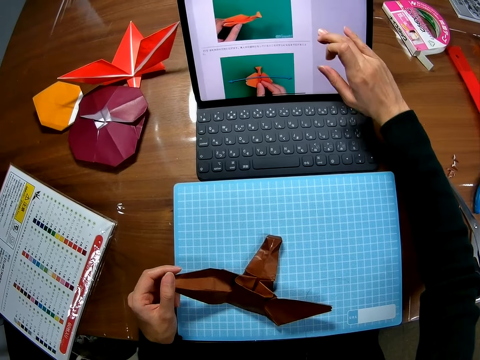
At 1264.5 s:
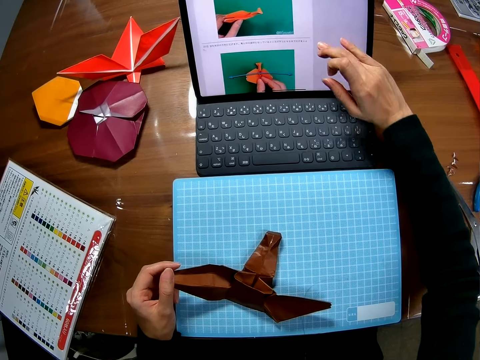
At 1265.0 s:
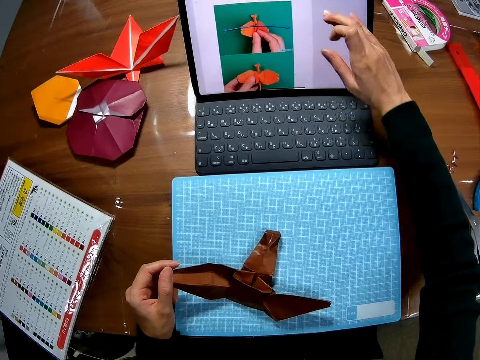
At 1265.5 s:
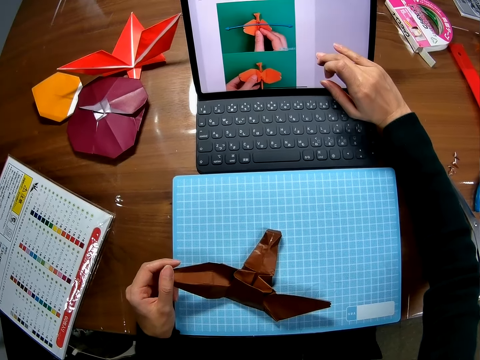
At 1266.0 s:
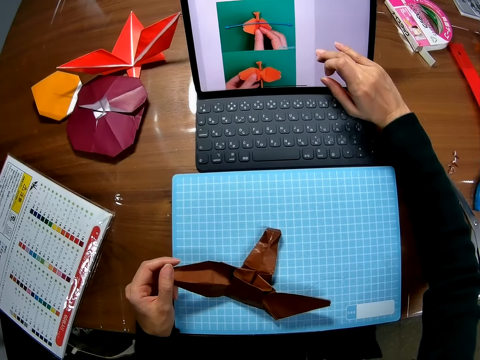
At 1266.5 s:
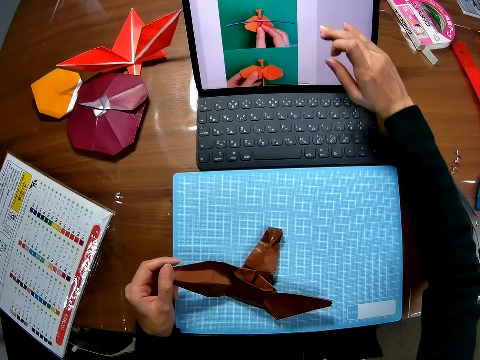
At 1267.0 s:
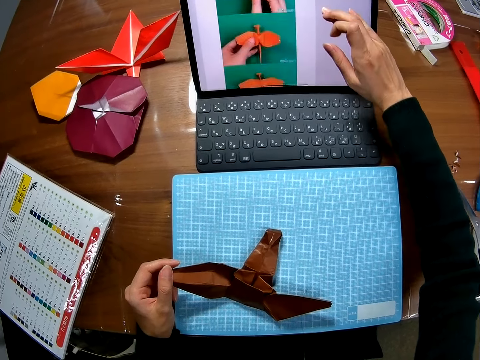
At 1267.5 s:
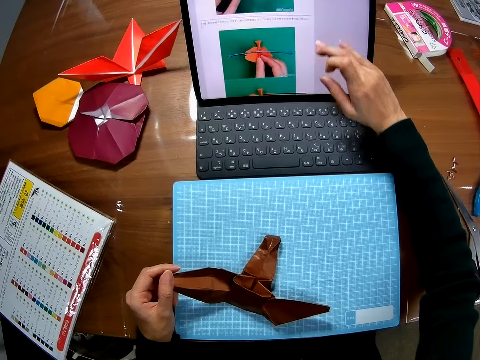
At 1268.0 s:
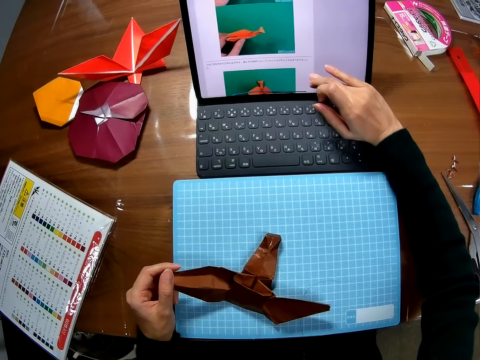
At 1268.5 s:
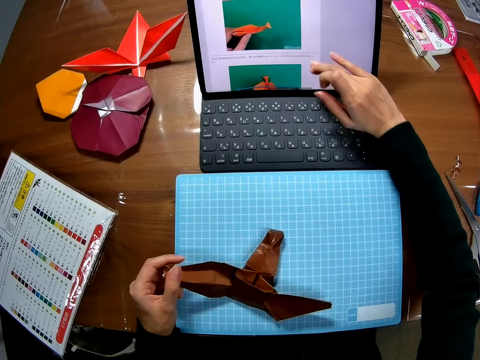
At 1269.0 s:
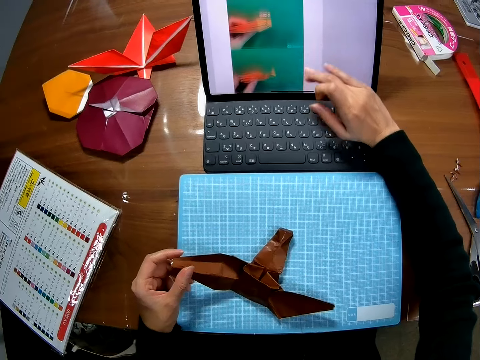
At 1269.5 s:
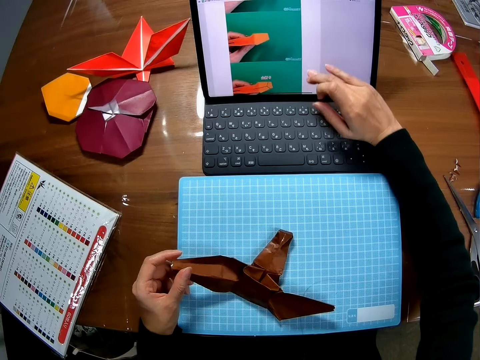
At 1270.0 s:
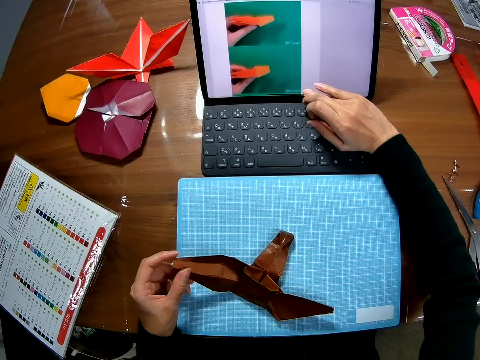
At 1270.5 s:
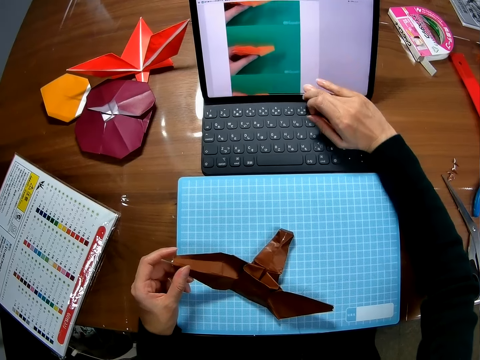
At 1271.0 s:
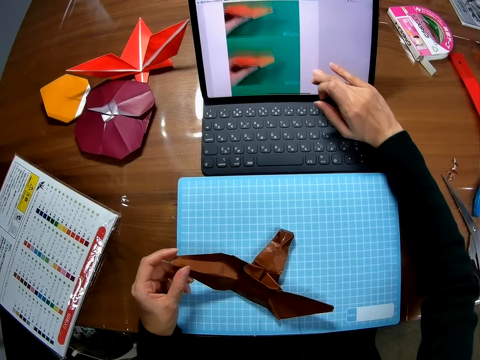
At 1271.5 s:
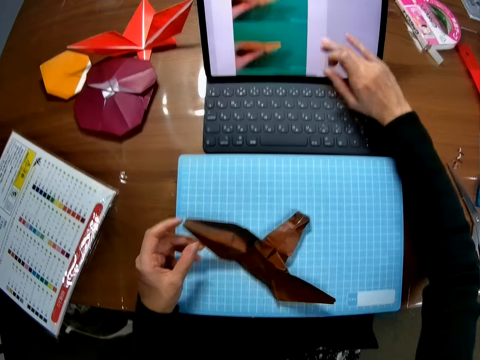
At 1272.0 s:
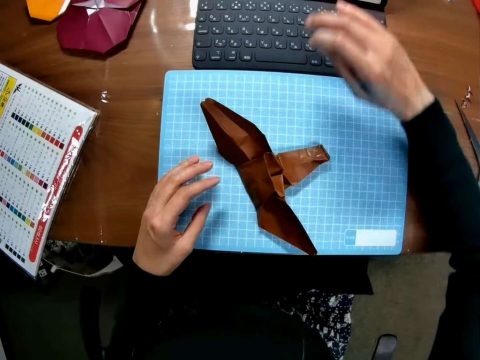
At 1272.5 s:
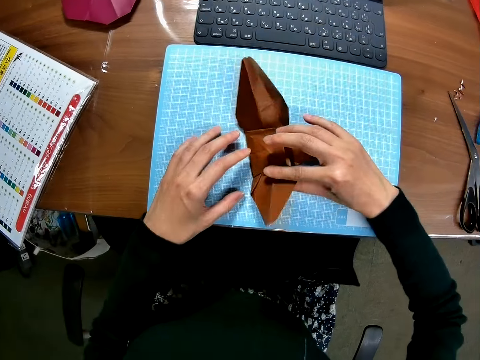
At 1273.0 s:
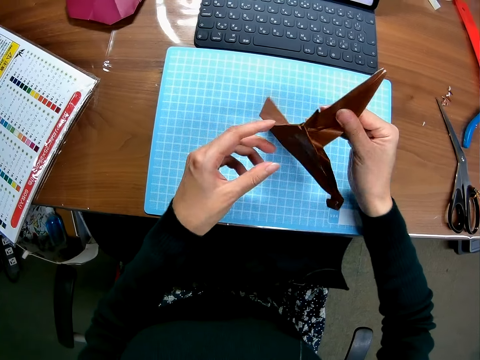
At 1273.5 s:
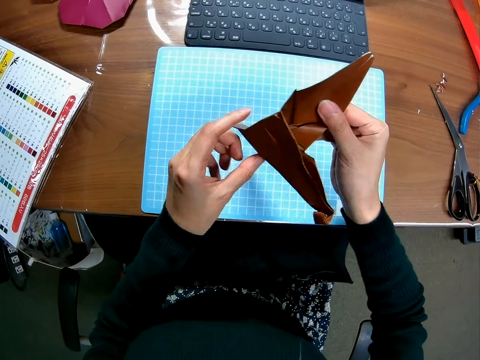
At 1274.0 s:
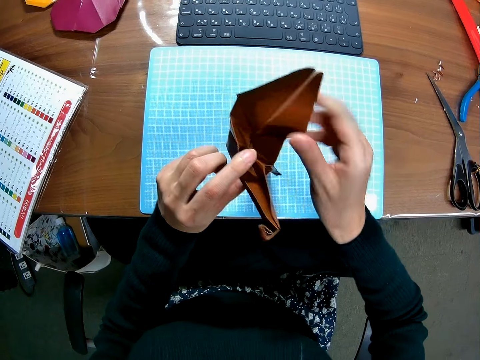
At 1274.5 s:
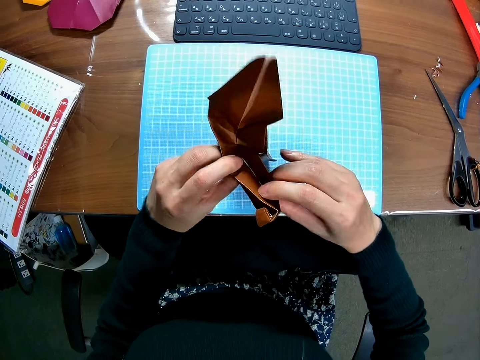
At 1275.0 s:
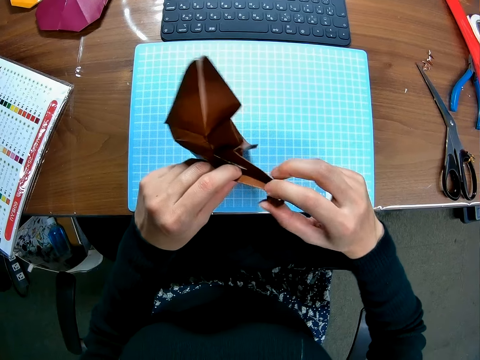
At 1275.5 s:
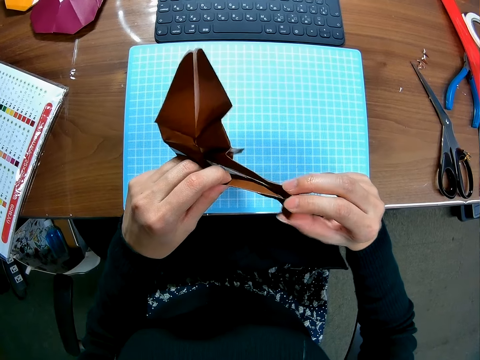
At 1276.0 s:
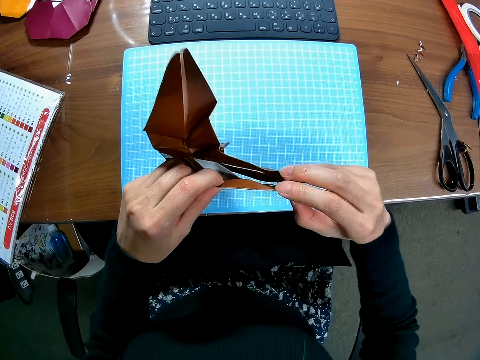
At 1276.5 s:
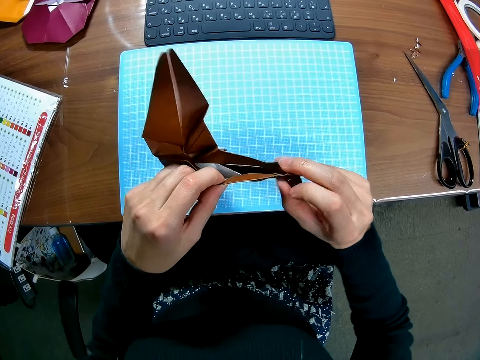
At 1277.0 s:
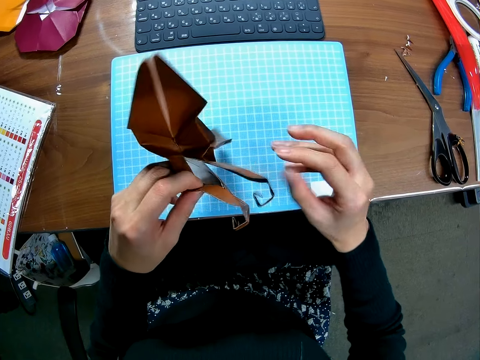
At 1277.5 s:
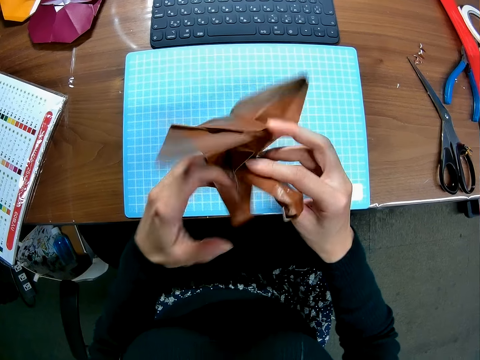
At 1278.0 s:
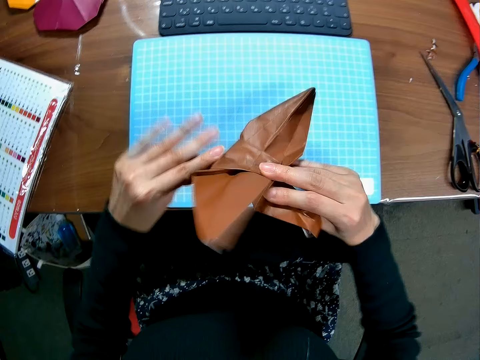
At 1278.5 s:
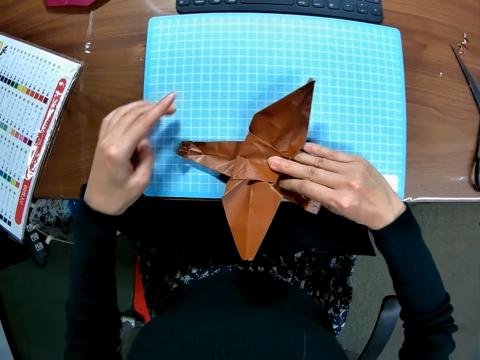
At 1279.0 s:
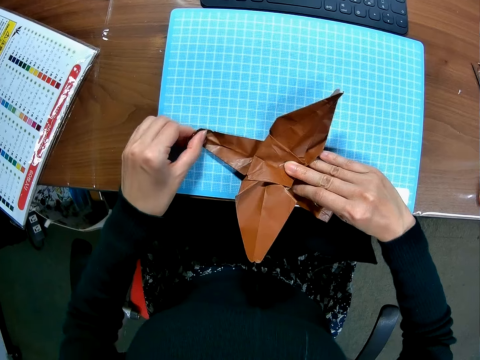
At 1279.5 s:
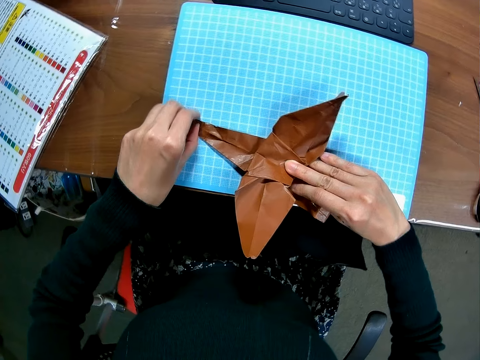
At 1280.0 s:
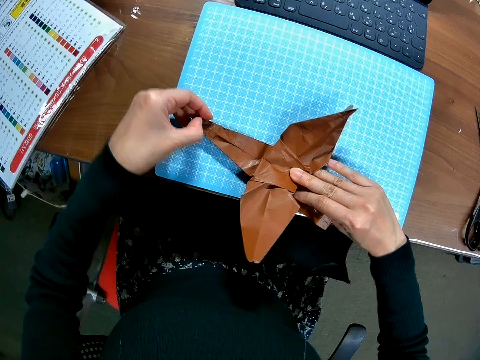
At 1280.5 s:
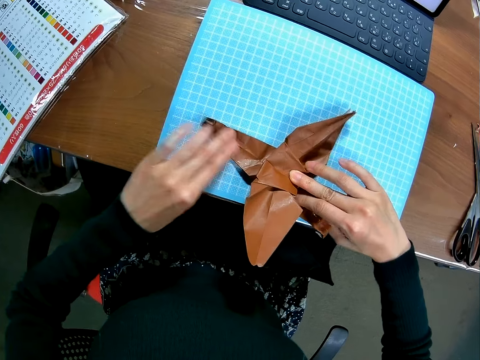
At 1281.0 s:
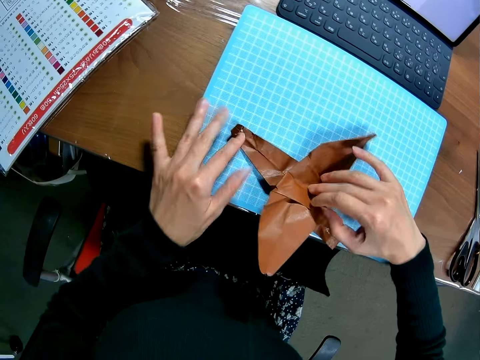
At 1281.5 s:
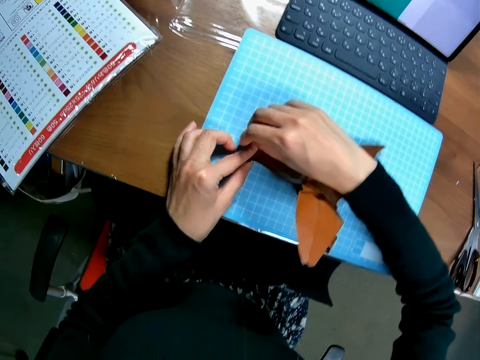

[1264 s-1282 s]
The camera wearer adjusts the paper craft with his hands. He flips the craft paper on a cutting mat. He unfolds the craft paper on the cutting mat.

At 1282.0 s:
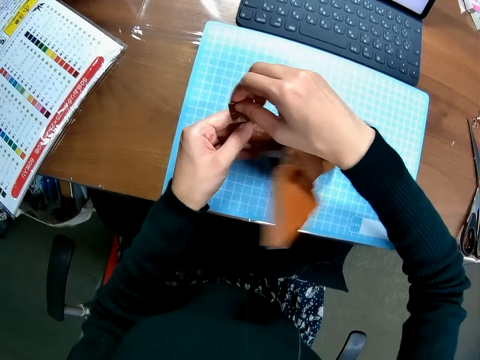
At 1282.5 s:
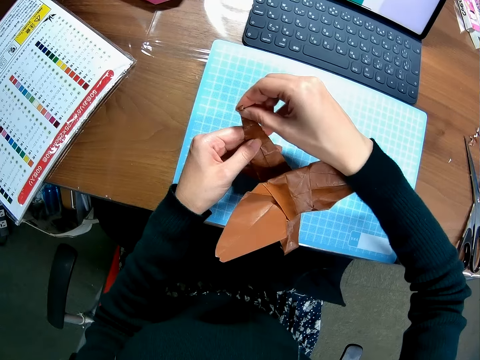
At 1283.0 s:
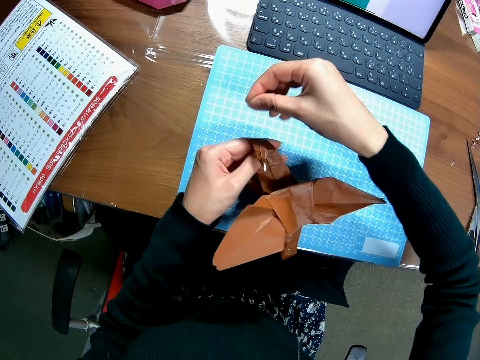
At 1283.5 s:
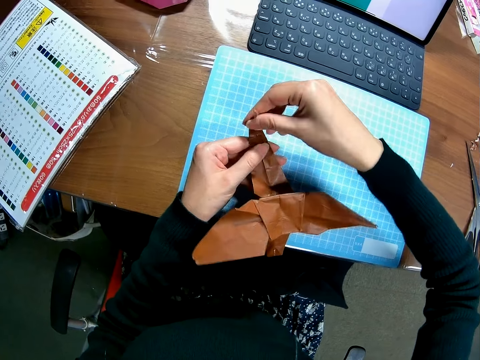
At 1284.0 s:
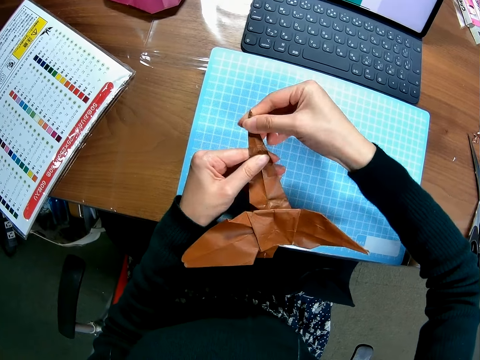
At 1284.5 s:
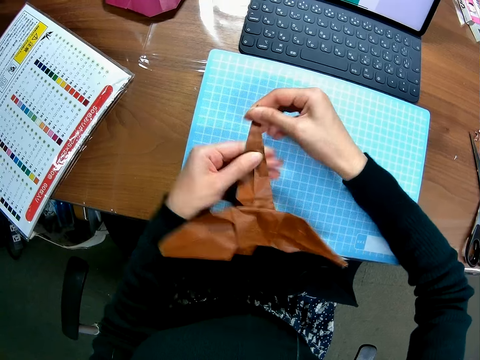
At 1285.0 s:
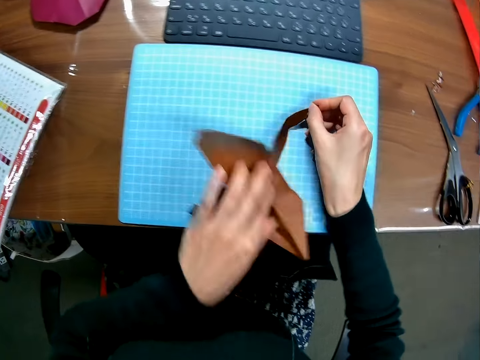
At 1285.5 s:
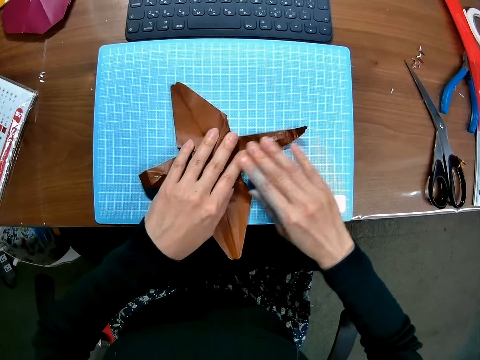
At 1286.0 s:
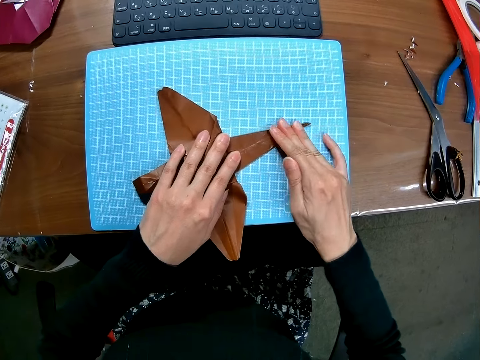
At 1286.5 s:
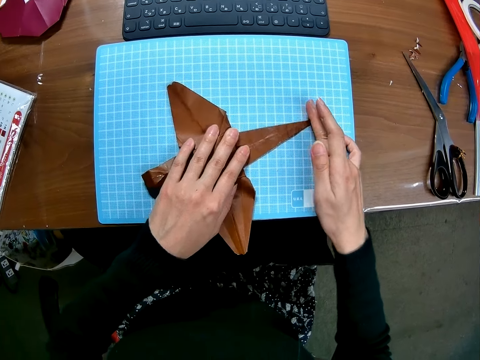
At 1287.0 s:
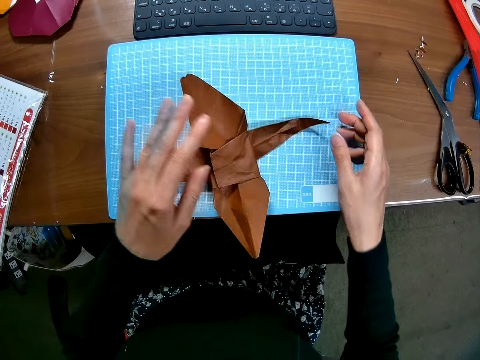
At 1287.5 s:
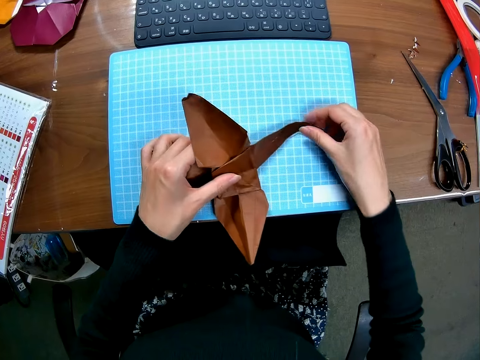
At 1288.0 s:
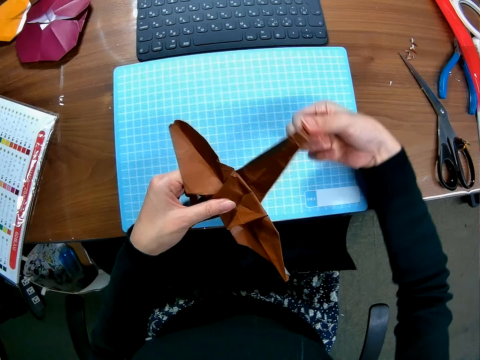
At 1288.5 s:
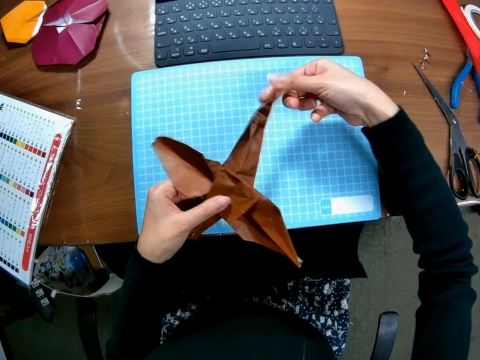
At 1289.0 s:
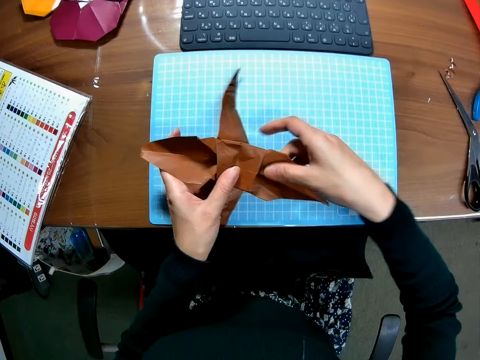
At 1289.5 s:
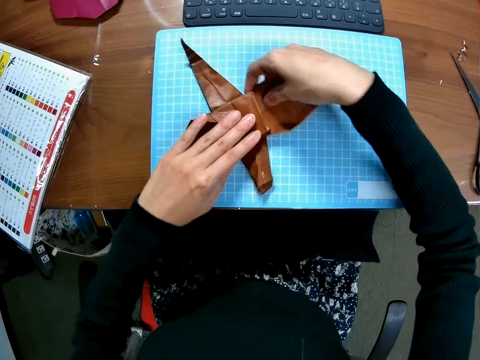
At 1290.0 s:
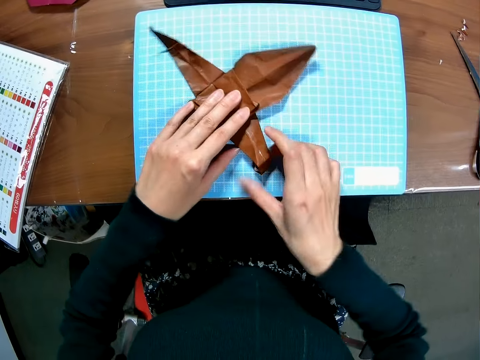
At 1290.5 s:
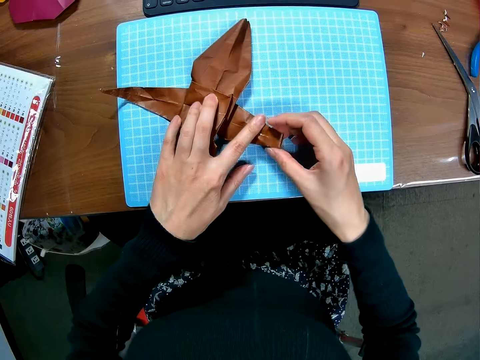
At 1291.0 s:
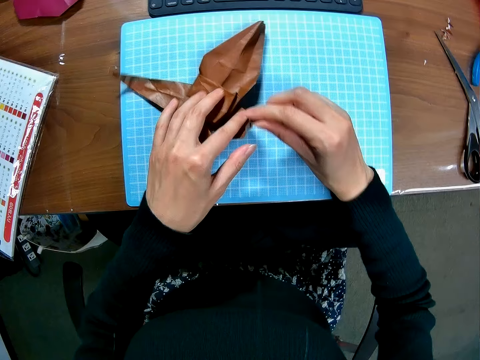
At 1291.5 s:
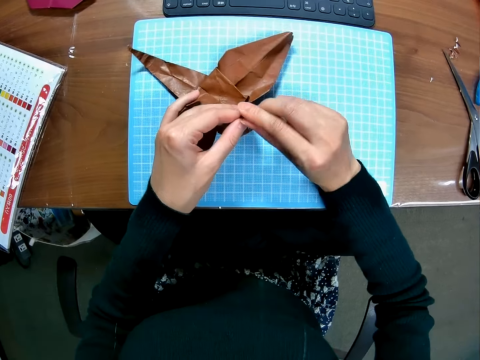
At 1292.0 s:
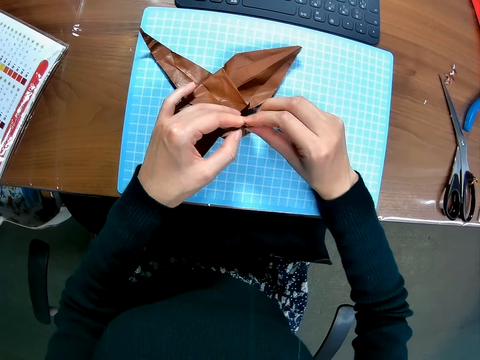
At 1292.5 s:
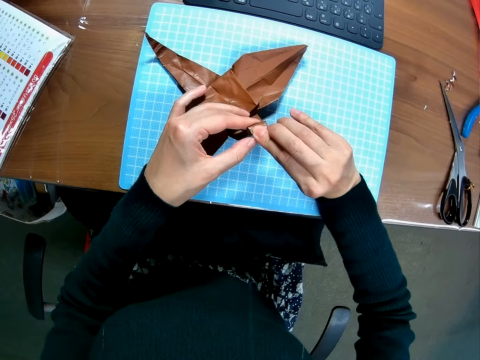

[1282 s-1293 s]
The camera wearer adjusts a craft paper on a cutting mat. They unfold the craft paper on the cutting mat.
